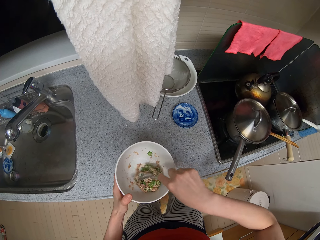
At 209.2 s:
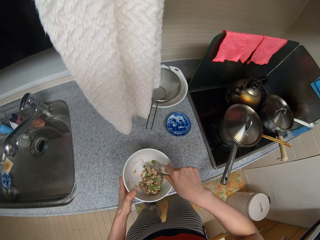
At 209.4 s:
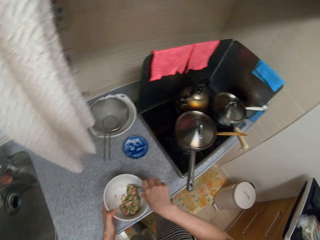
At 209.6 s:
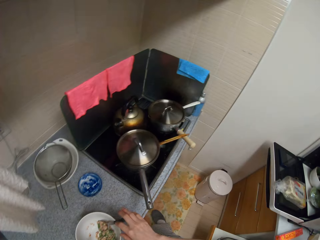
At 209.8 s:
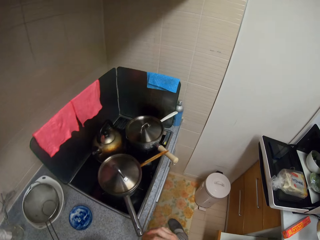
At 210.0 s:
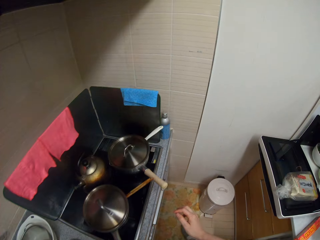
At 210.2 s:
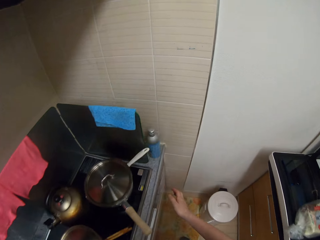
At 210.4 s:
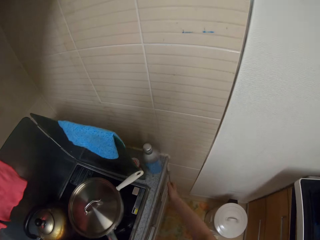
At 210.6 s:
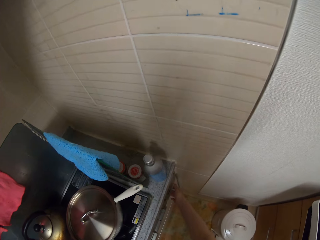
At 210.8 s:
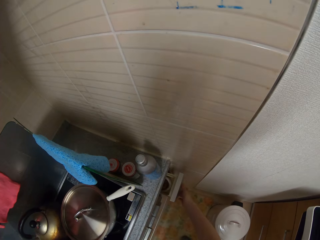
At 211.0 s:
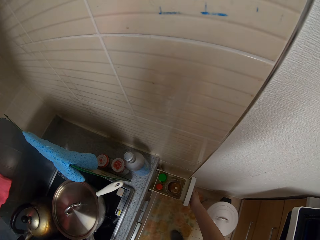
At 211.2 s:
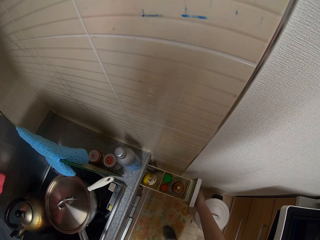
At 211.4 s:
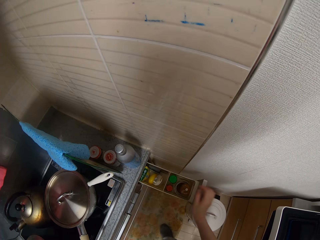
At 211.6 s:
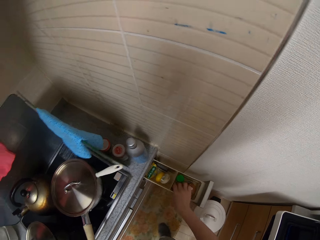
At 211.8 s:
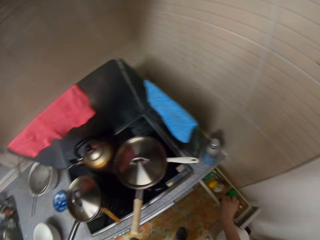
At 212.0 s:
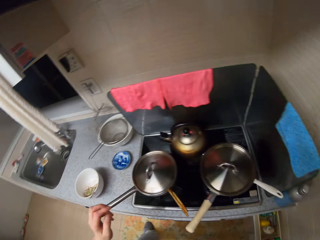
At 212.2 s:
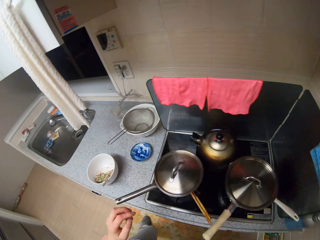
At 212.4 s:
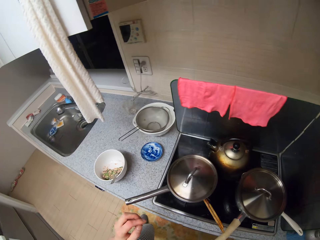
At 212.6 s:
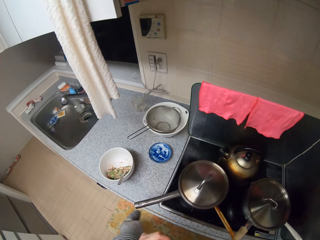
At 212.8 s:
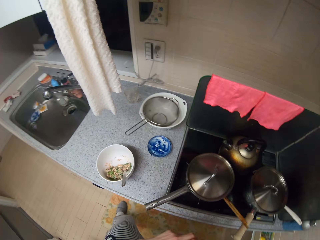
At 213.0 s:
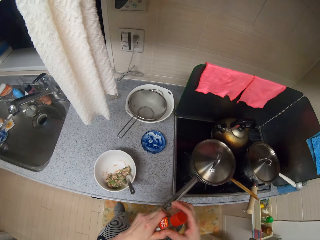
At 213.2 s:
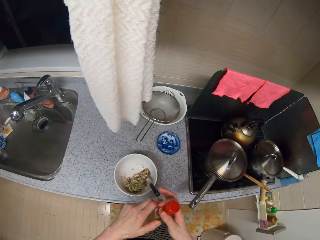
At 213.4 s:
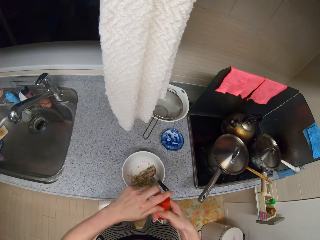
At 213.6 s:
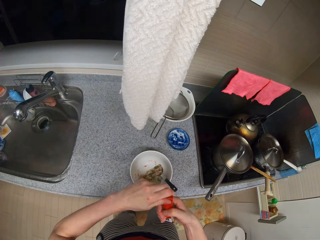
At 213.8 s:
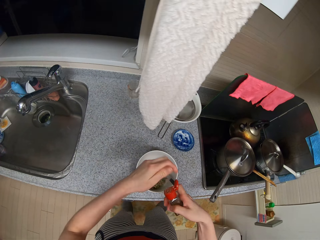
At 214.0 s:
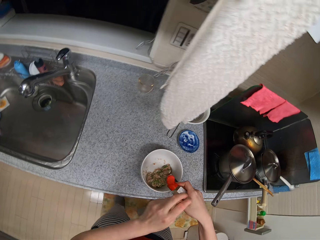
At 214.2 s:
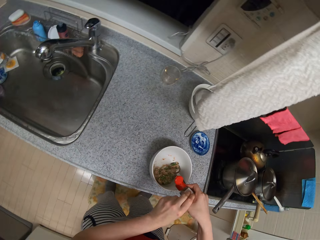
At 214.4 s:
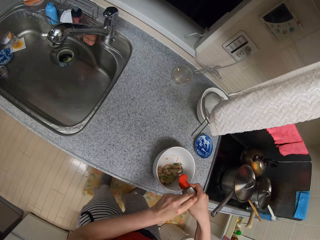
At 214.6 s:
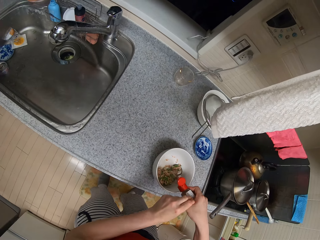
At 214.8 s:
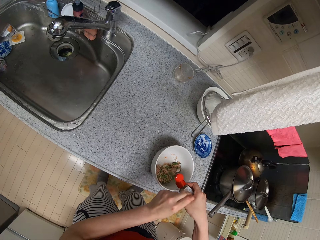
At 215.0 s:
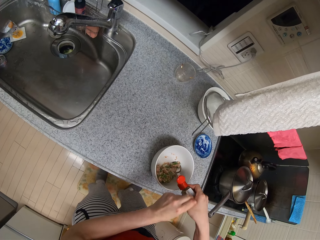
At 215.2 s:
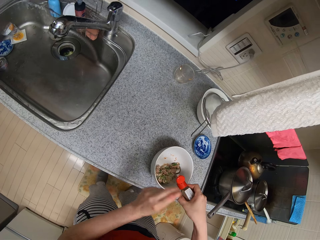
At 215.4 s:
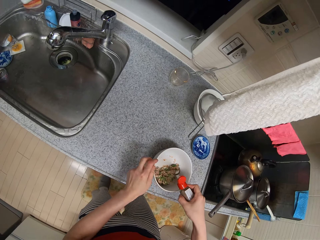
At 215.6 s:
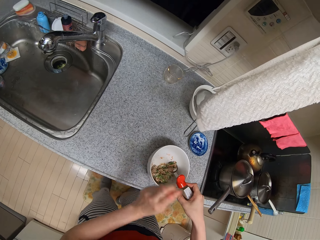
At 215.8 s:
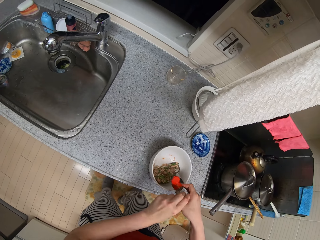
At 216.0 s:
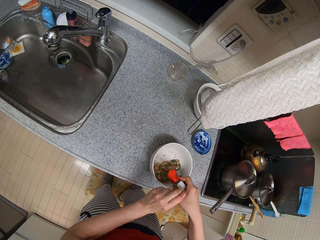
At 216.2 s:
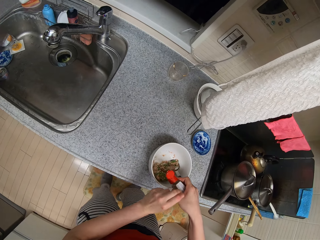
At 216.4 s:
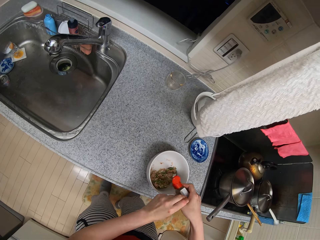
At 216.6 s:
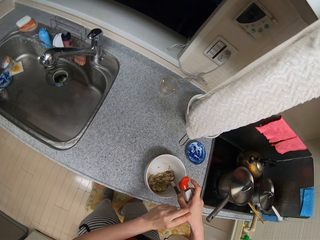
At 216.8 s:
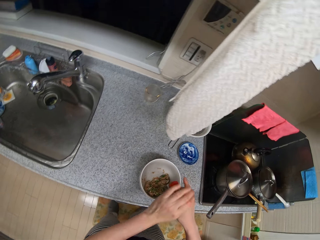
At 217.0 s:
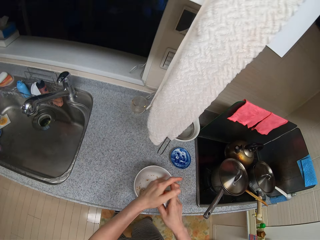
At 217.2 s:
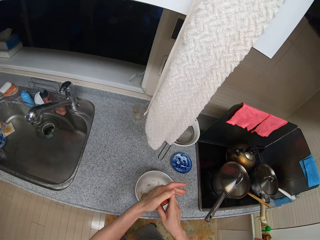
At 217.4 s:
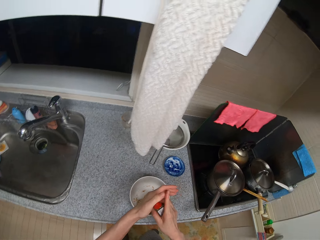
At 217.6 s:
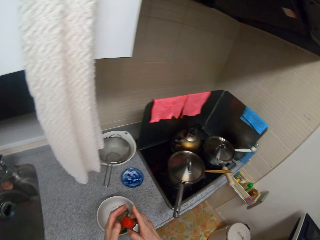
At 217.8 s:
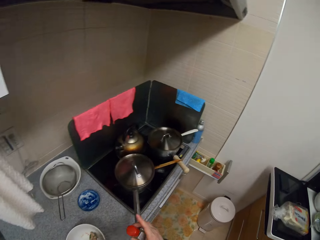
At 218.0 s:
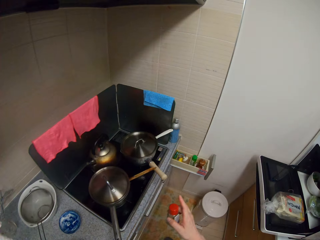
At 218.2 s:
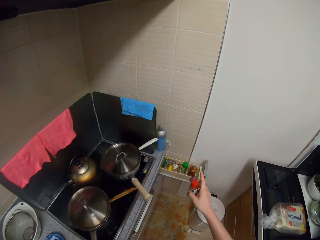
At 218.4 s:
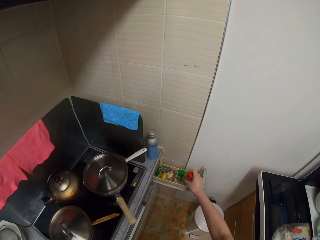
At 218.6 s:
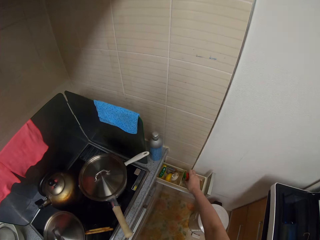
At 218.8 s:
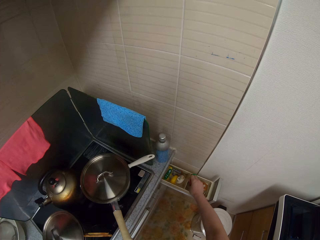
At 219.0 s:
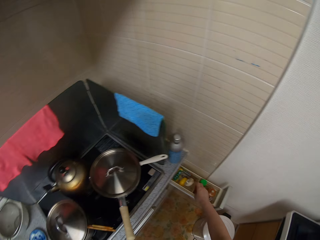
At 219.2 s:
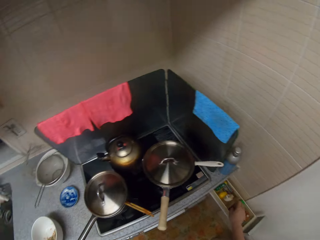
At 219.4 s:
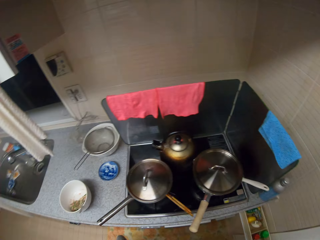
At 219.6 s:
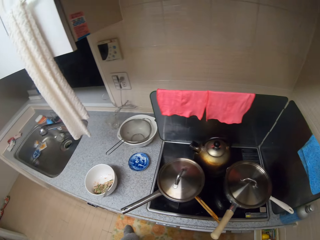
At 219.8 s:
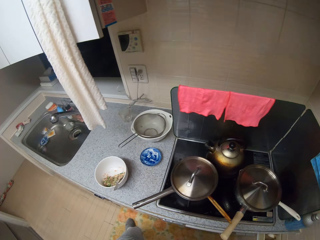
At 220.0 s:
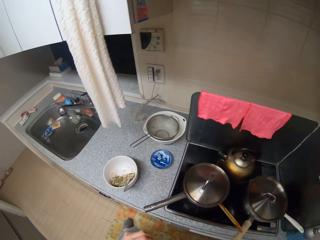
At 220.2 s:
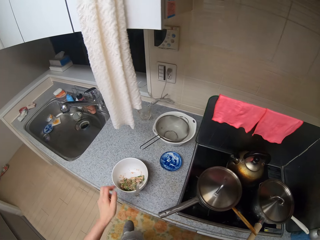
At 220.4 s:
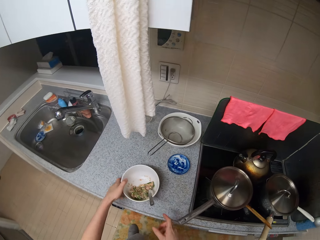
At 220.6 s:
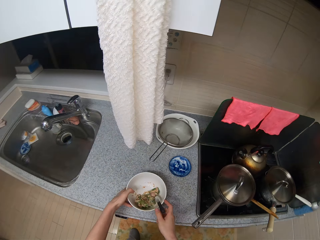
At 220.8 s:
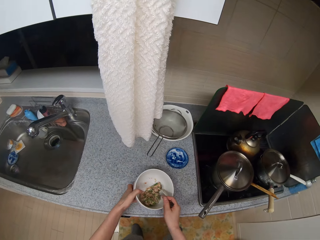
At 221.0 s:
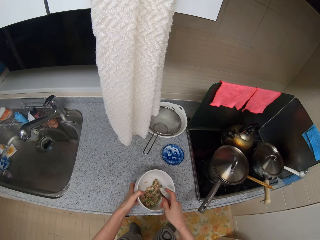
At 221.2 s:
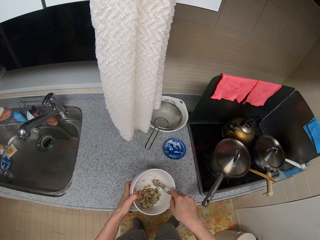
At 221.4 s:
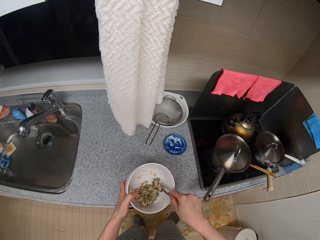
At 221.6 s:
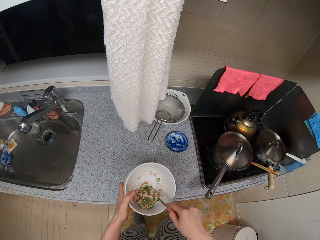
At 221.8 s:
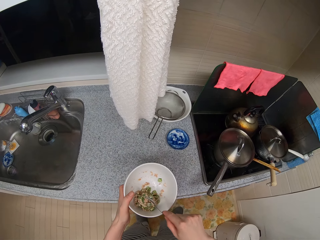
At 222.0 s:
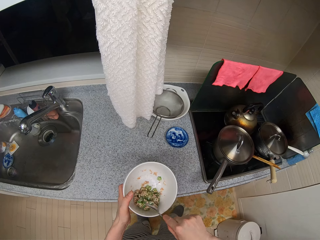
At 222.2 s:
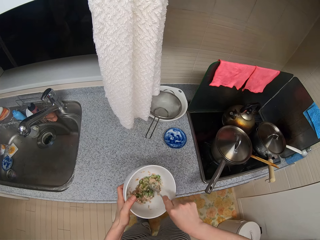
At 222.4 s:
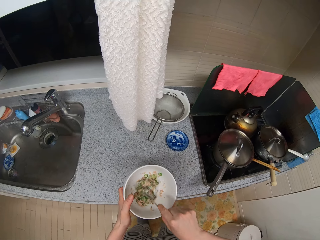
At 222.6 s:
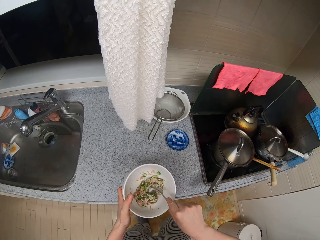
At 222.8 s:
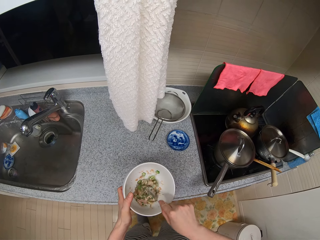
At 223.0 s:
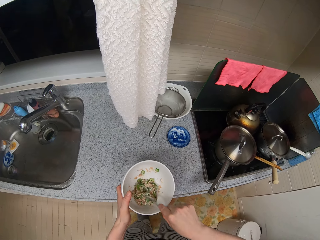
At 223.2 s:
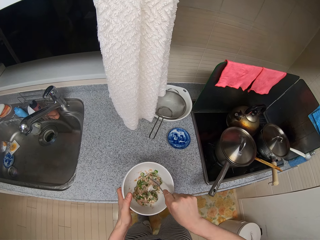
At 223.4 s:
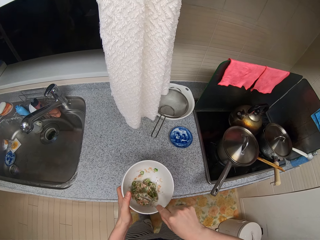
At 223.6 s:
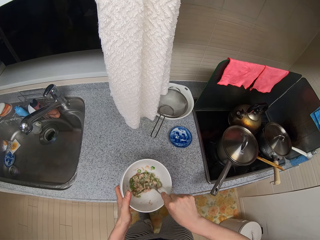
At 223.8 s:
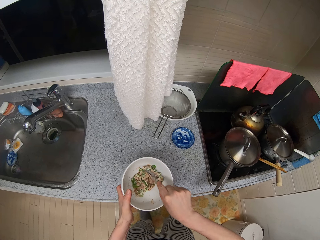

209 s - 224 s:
The camera wearer drops the bowl on the kitchen slab. They put the spoon on the bowl. They step forward and open a drawer. They pick up a bottle of spice from the drawer. They move the legs. They open the bottle of spice. They pour the spice into the bowl. They close the bottle of spice. They place the bottle of spice in the drawer. They close the drawer. They raise the bowl on the kitchen slab. They resume mixing the sauce with the spoon.

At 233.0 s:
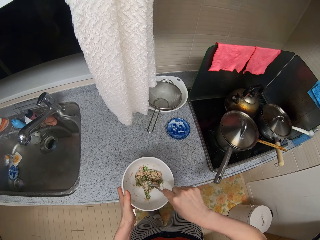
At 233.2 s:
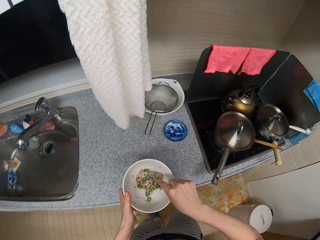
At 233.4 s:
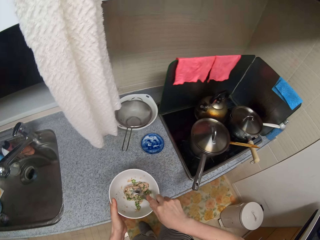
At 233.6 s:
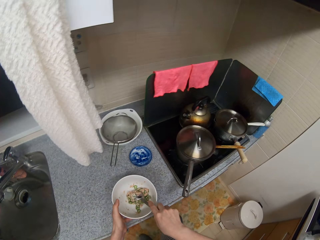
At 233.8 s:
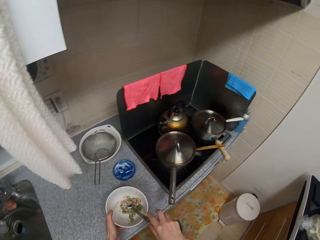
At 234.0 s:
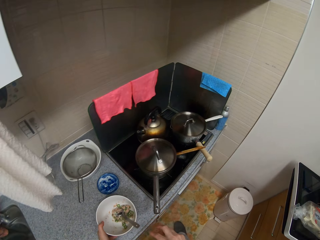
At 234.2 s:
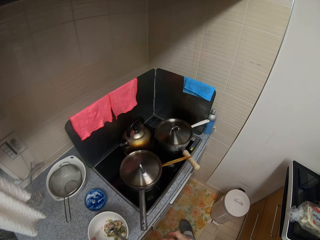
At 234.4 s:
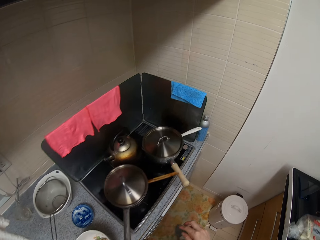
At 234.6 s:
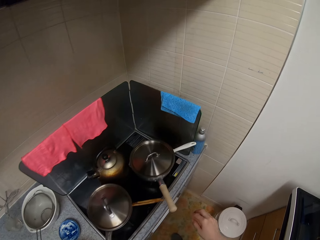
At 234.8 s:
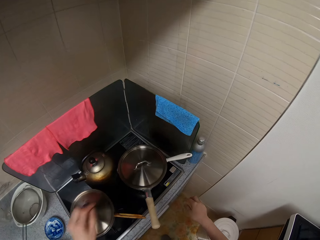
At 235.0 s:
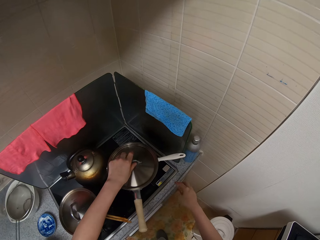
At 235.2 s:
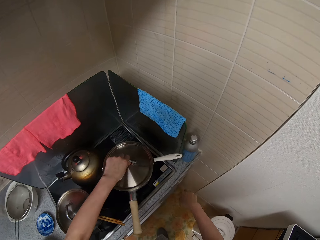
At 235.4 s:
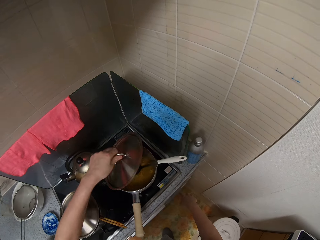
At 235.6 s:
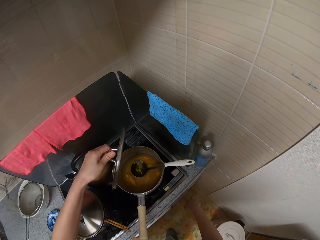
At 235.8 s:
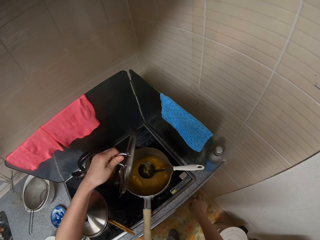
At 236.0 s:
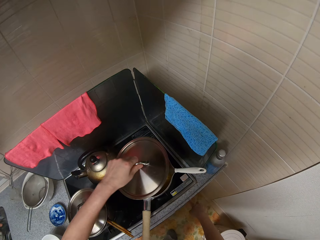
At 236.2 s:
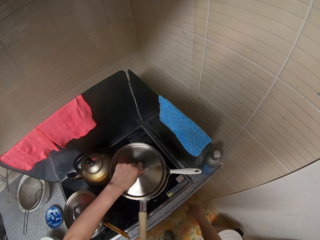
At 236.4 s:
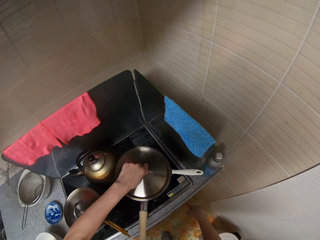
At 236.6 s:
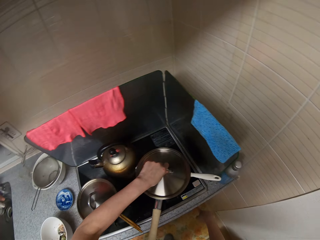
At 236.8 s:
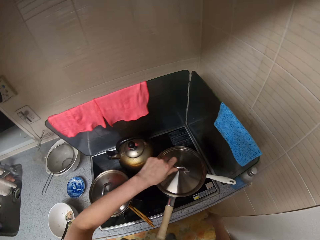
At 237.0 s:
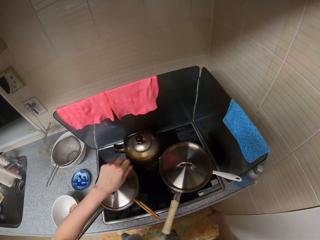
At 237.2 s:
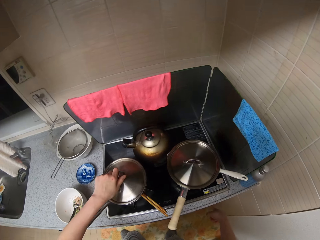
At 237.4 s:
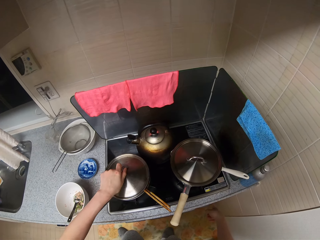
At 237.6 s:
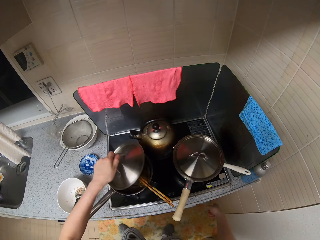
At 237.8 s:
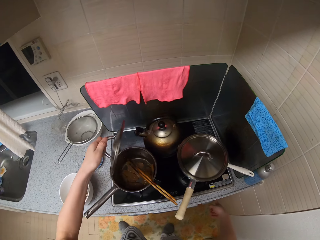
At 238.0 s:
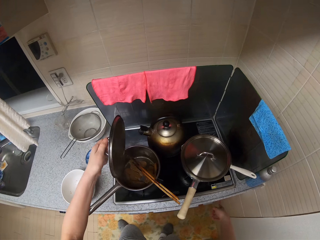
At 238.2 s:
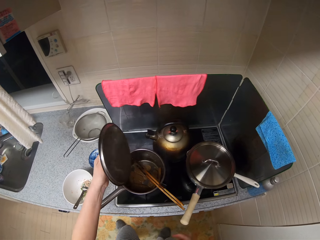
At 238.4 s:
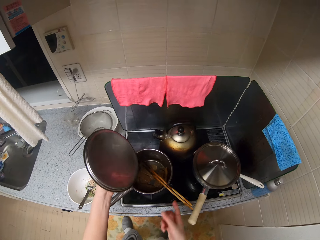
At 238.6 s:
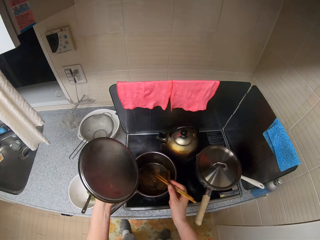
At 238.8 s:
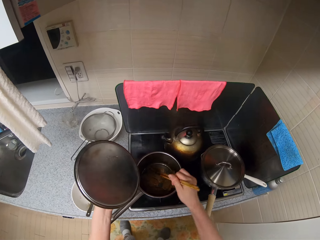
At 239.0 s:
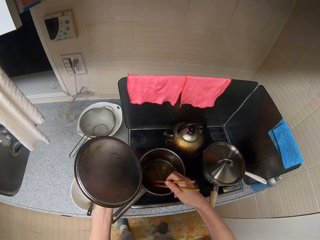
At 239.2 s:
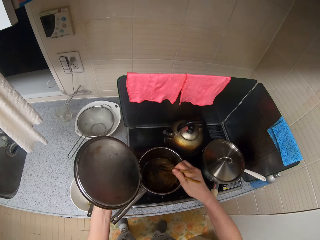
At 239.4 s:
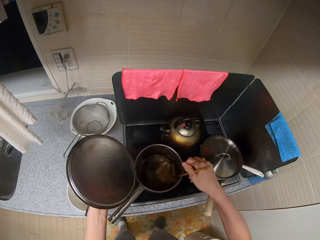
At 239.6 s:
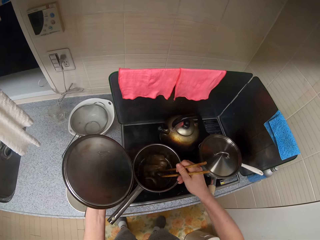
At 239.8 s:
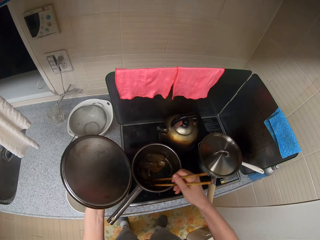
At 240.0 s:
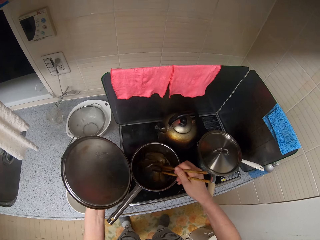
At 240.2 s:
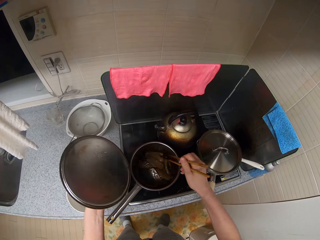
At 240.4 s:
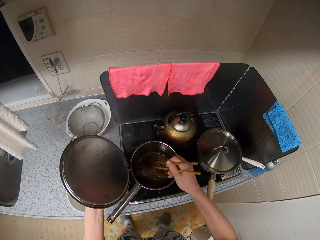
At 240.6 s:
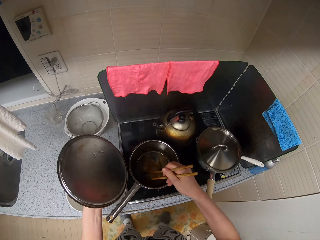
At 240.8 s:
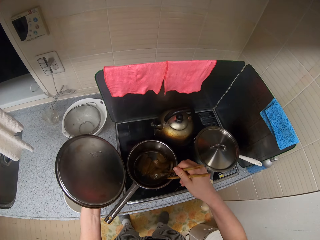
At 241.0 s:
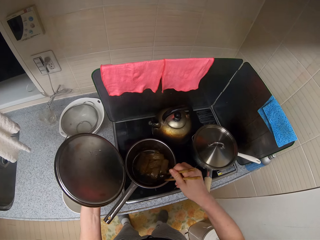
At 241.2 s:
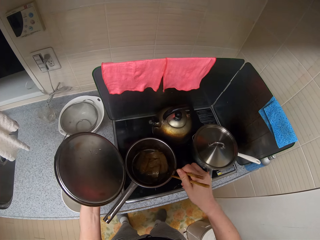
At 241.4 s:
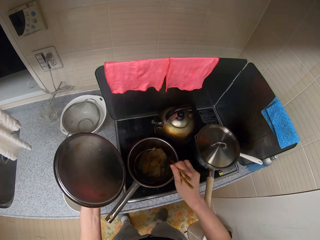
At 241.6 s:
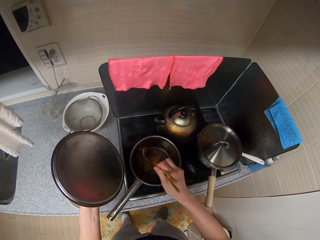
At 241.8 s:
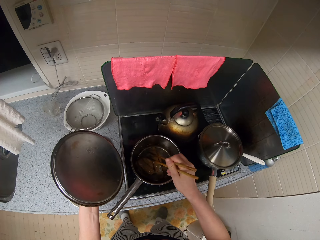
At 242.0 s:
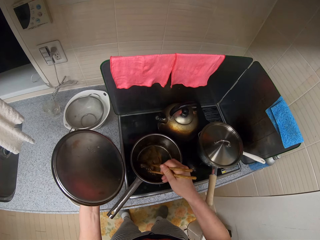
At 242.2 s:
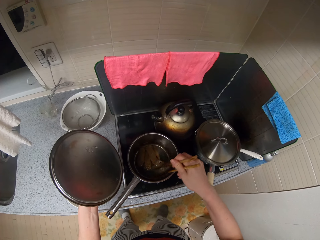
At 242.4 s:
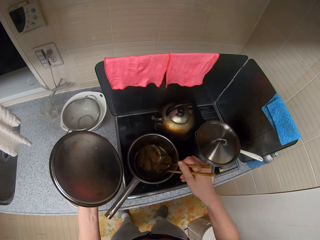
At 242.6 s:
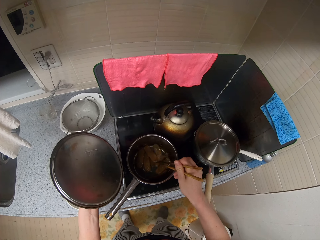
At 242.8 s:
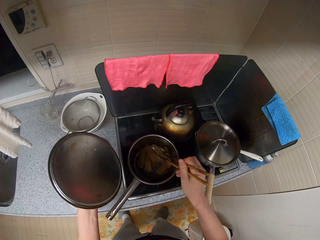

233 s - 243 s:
The camera wearer puts the spoon in the bowl. They place the bowl on the kitchen slab. They open the cover of another pot on the cooker. They regulate the heat on the cooker. They cover the pot with the lid. They open the first pot on the cooker. They touch the chopsticks, pick the chopsticks from the pot, and resume mixing the meat in the pot with the chopsticks.
